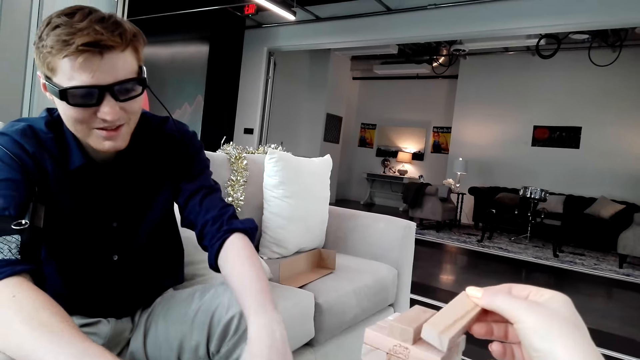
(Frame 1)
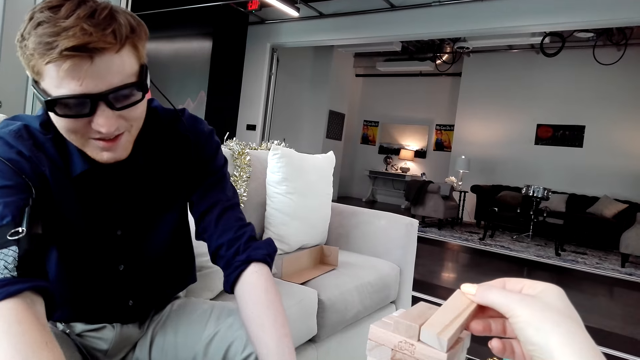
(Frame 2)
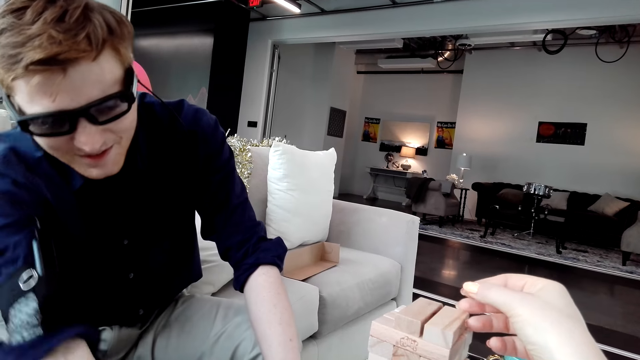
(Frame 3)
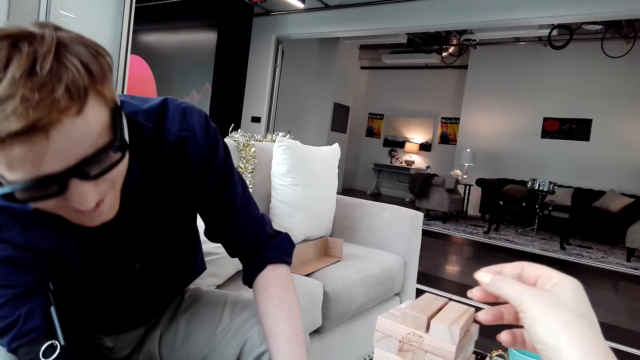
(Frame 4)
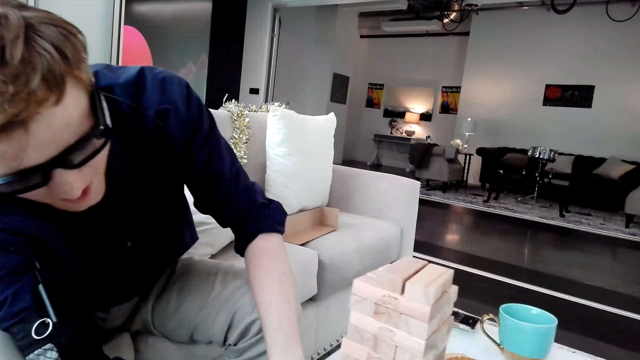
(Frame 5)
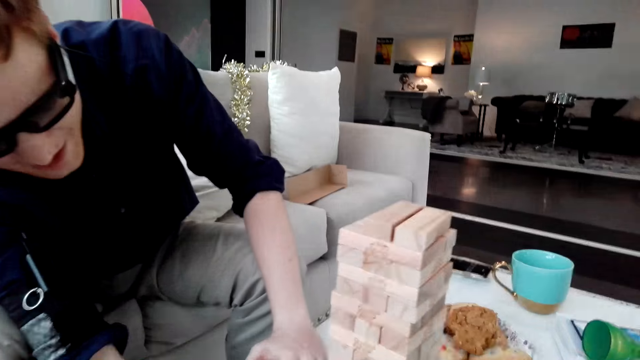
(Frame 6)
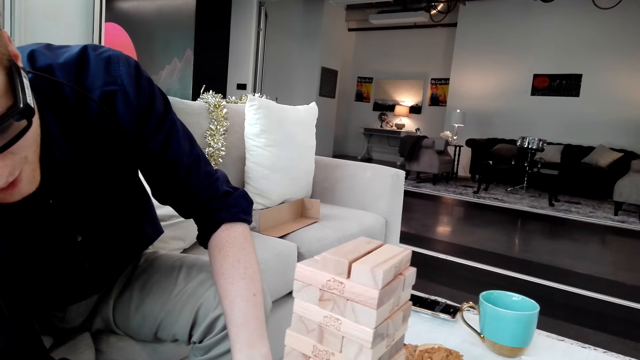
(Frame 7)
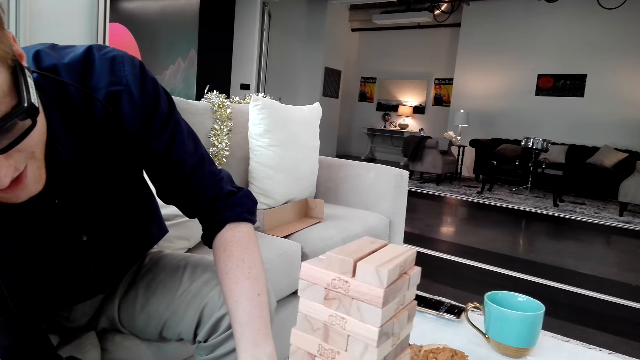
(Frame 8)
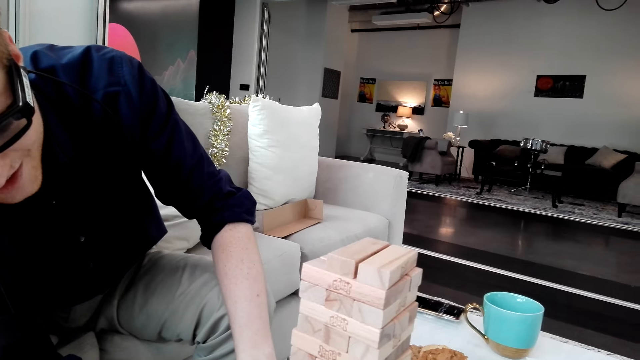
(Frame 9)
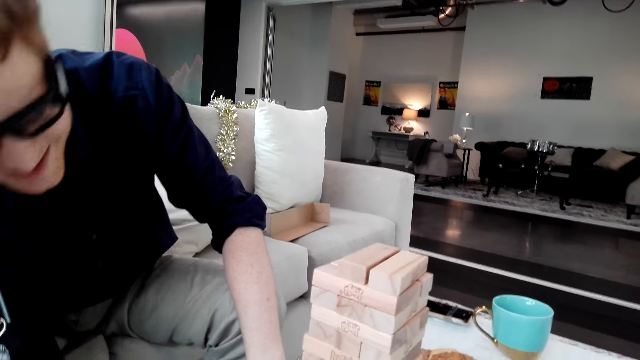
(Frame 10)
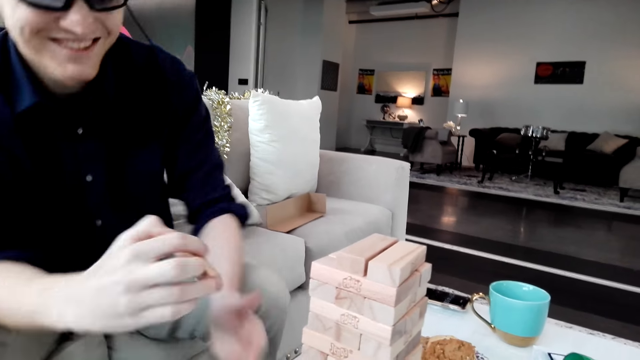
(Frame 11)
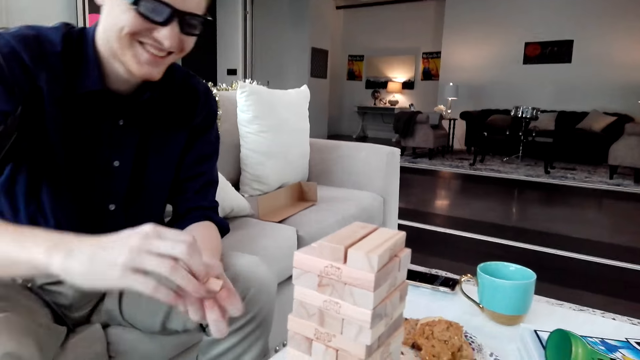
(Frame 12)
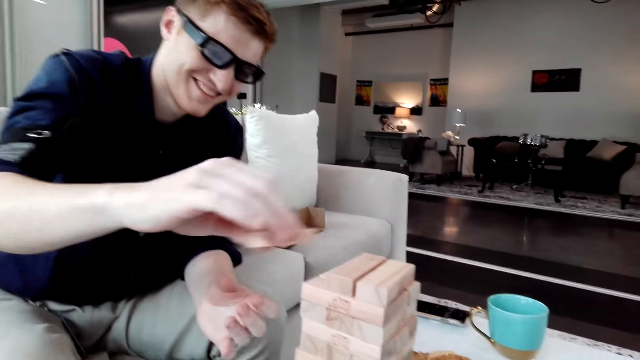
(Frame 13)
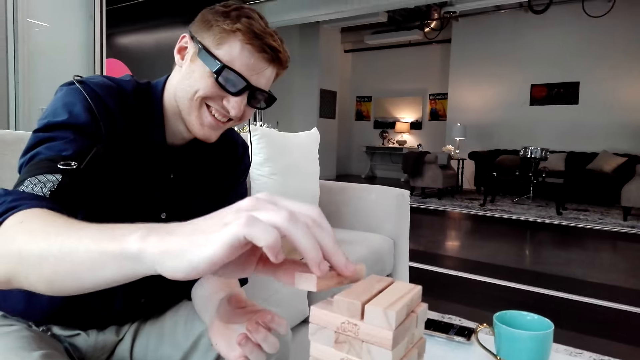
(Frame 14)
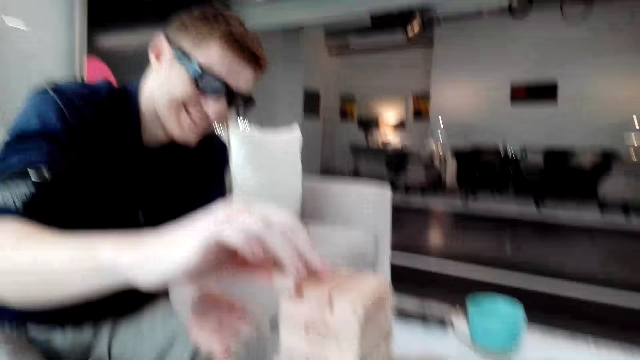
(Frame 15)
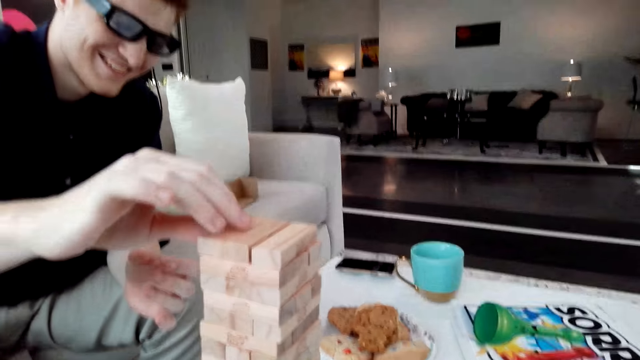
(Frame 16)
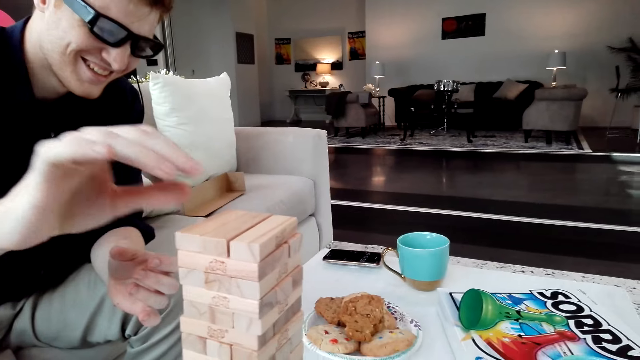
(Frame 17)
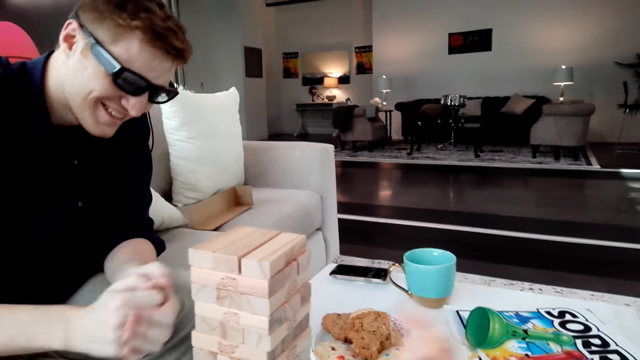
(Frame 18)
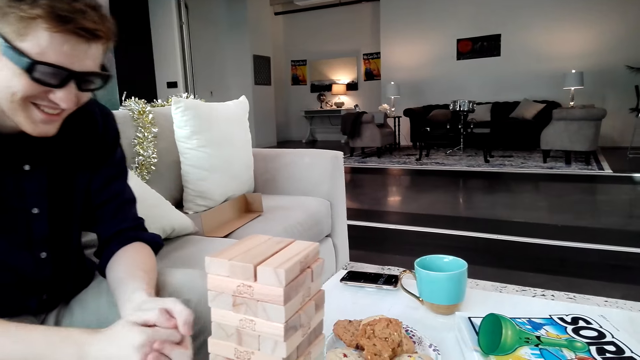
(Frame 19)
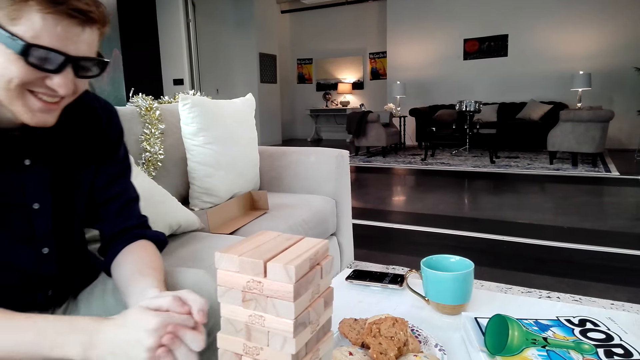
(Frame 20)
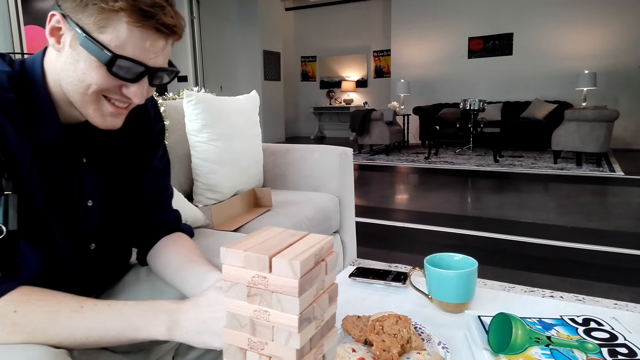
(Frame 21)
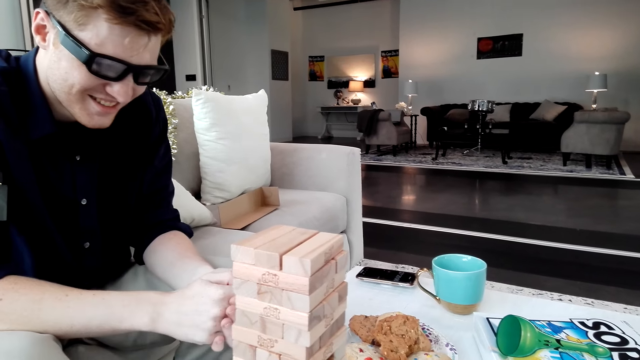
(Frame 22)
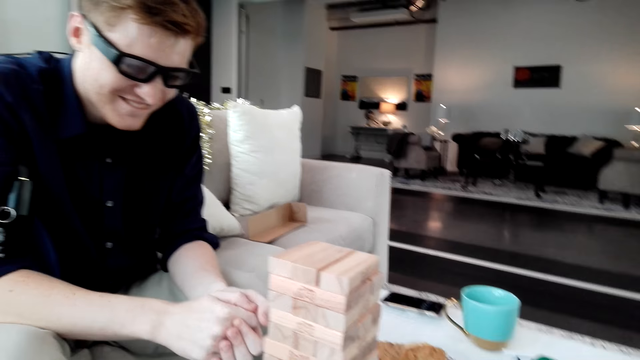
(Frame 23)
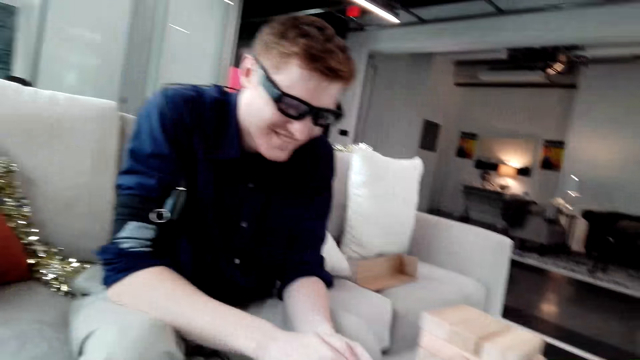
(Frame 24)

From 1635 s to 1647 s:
The camera wearer puts a Jenga block on a tower. A man pulls a Jenga block. The man puts a Jenga block on the tower.

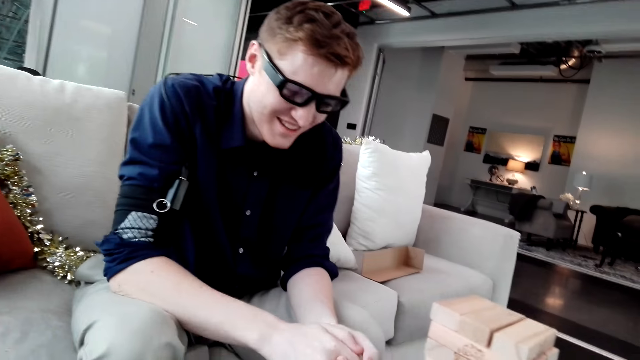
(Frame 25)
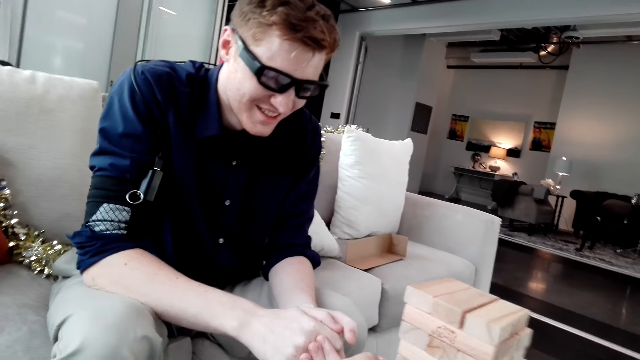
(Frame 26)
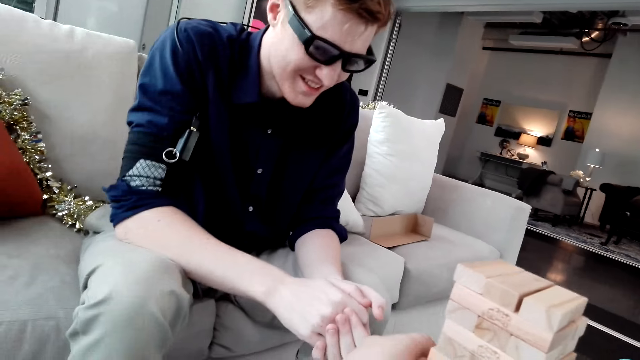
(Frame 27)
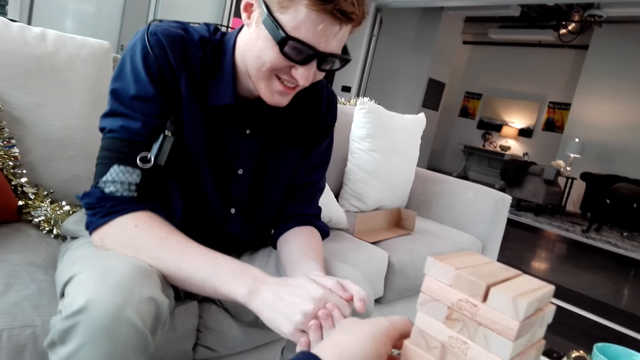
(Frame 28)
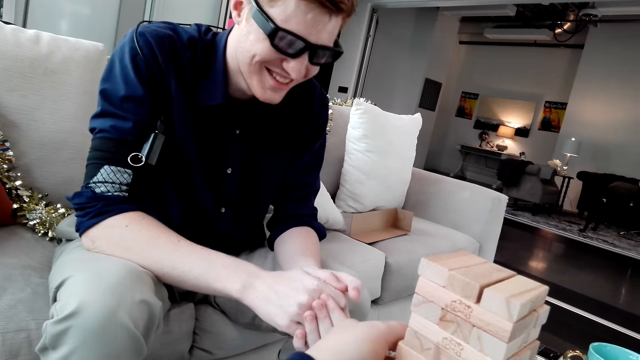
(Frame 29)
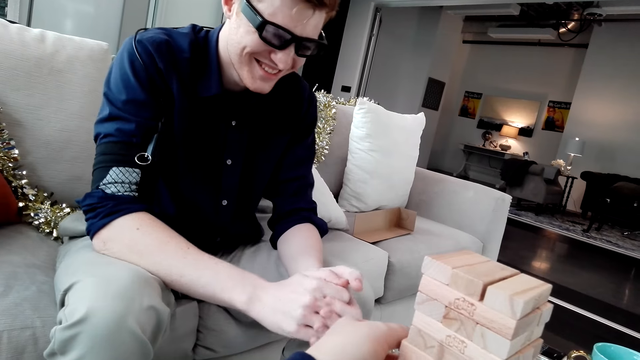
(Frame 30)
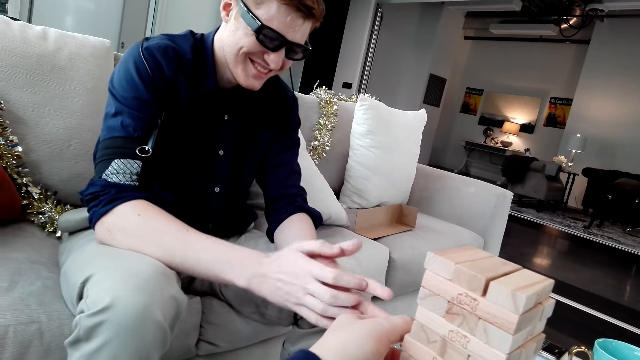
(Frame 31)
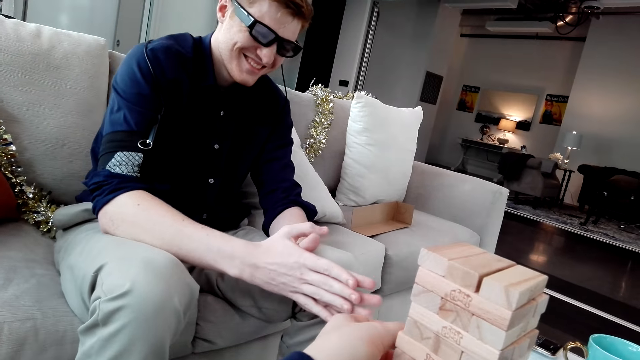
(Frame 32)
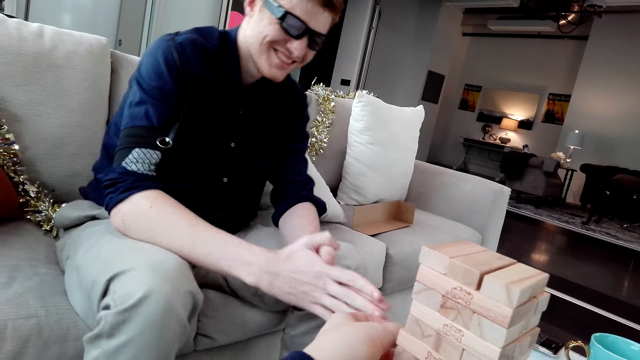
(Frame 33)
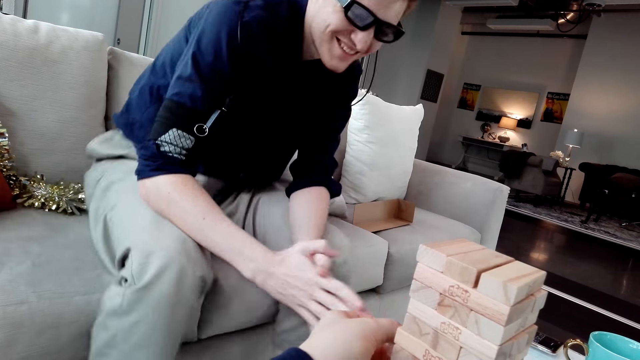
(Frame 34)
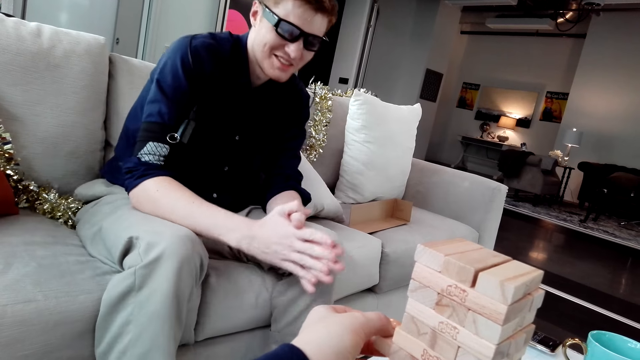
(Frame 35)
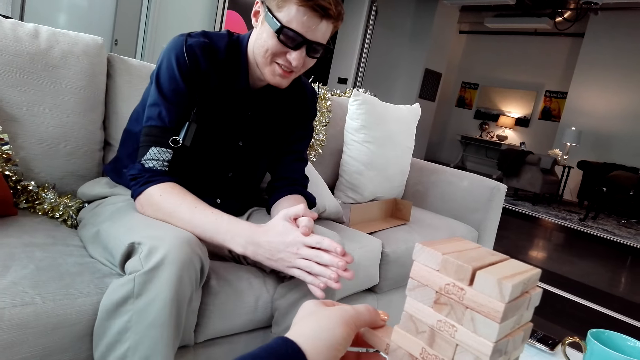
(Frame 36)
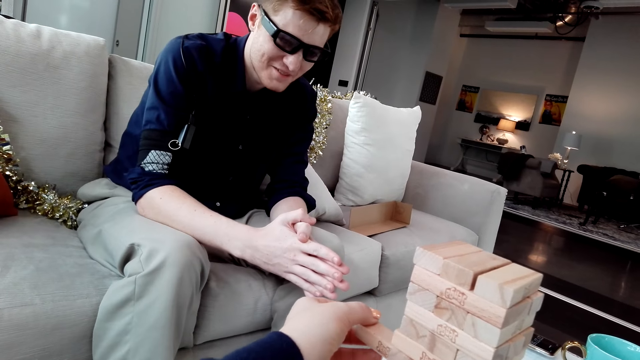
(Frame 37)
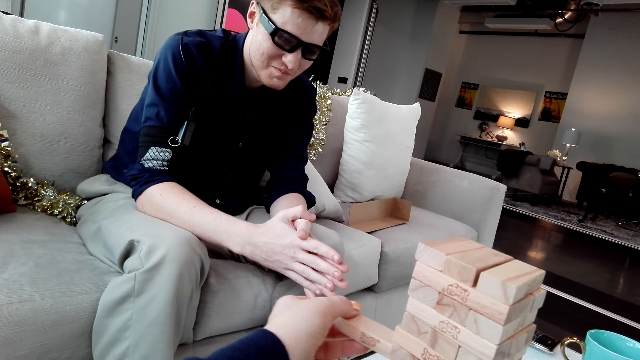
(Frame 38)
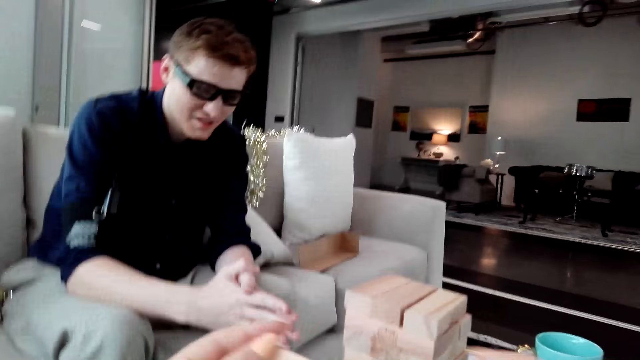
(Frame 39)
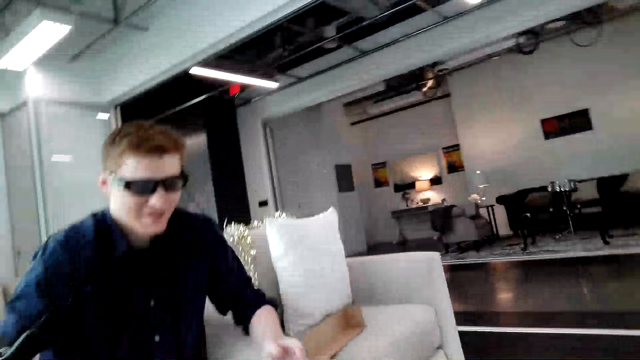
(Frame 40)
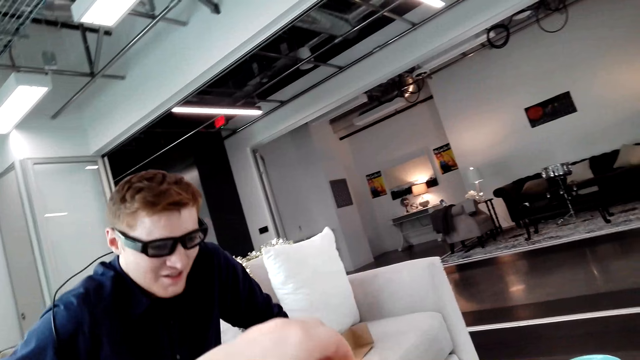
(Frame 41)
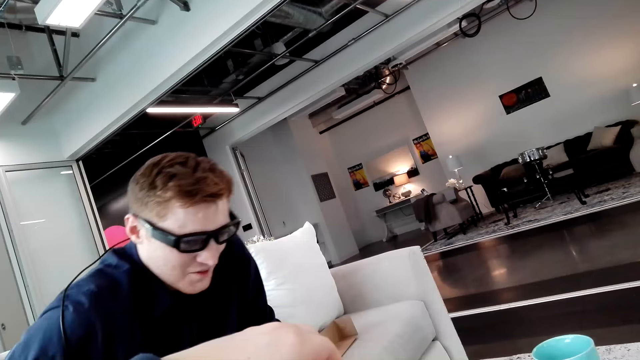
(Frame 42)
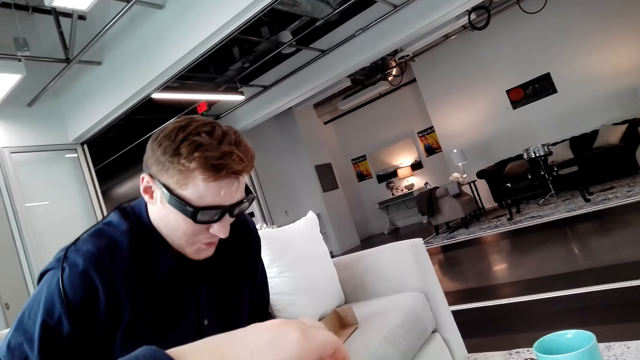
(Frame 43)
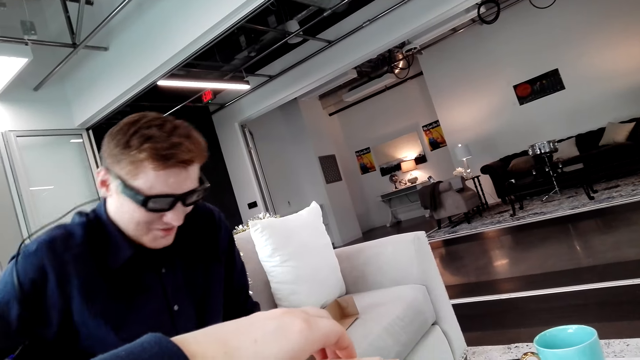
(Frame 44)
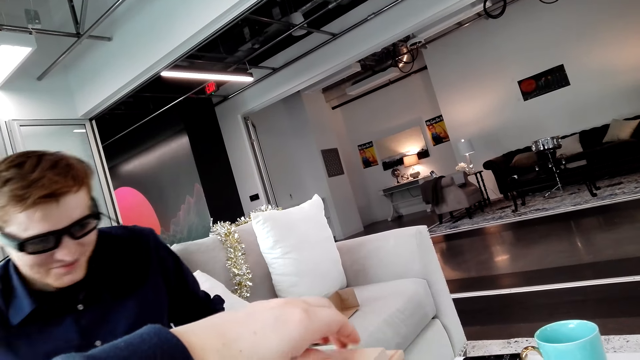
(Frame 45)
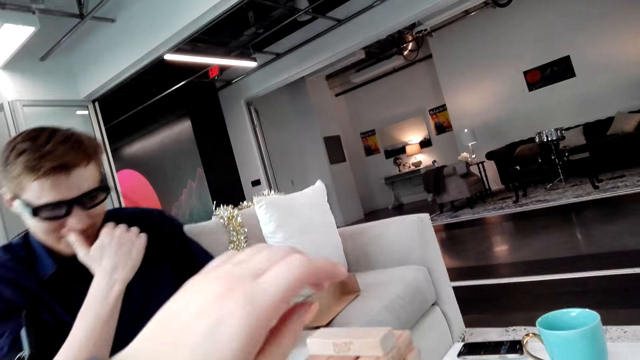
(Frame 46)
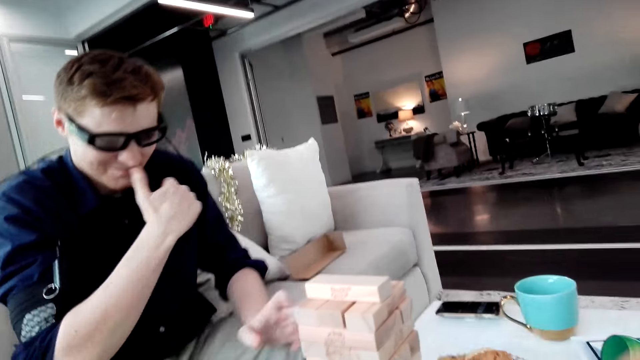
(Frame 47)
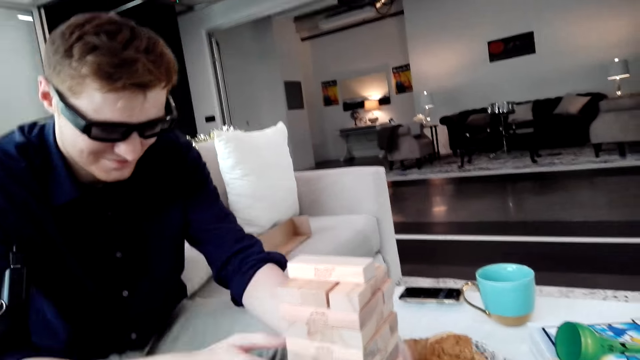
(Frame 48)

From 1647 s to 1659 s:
The camera wearer pulls a Jenga block.
